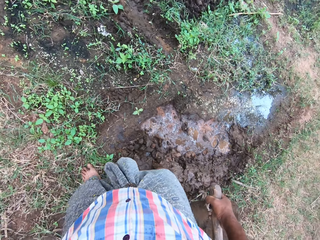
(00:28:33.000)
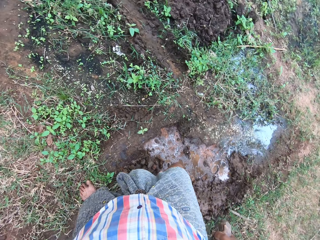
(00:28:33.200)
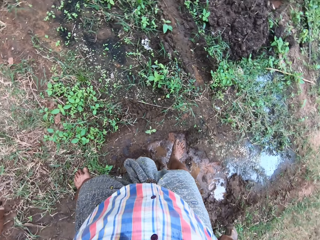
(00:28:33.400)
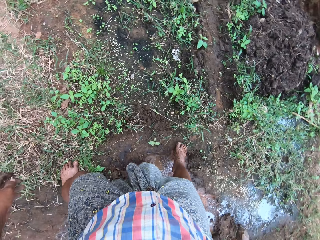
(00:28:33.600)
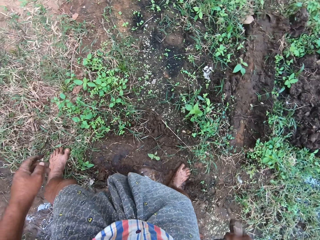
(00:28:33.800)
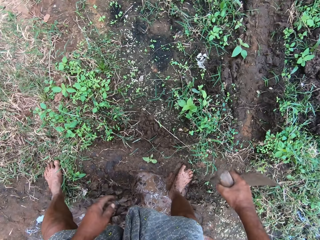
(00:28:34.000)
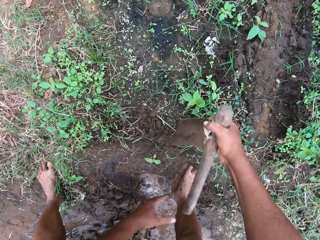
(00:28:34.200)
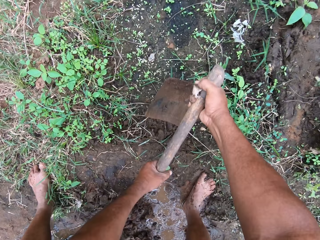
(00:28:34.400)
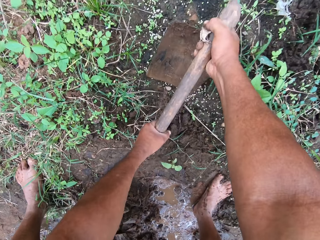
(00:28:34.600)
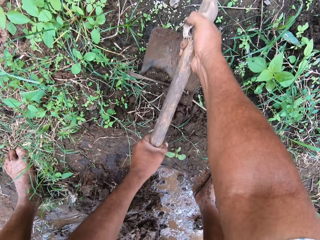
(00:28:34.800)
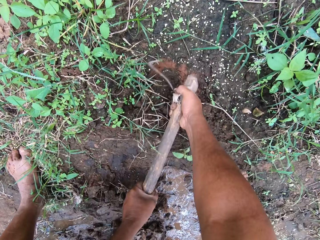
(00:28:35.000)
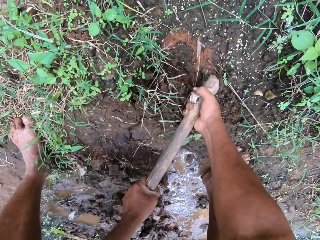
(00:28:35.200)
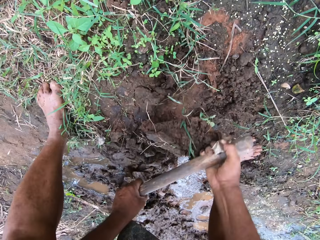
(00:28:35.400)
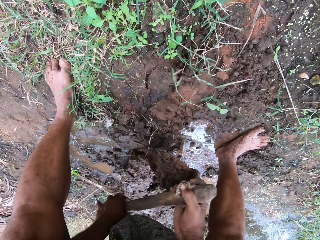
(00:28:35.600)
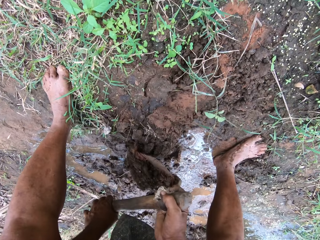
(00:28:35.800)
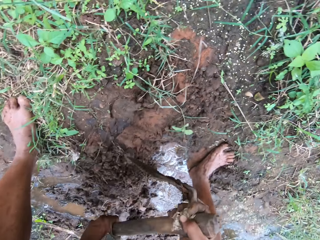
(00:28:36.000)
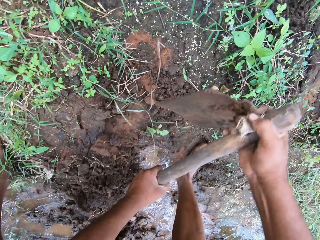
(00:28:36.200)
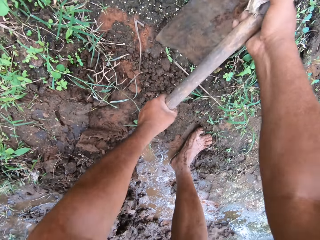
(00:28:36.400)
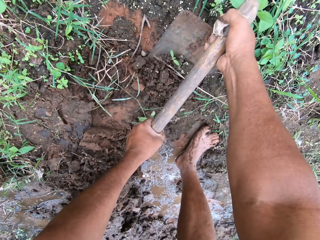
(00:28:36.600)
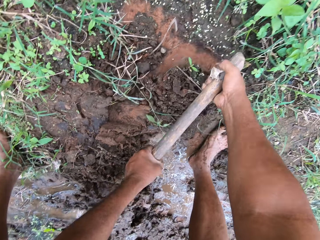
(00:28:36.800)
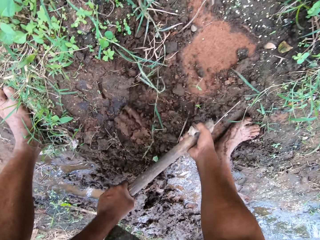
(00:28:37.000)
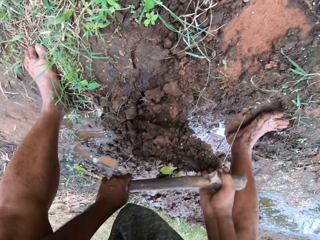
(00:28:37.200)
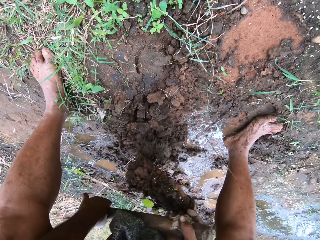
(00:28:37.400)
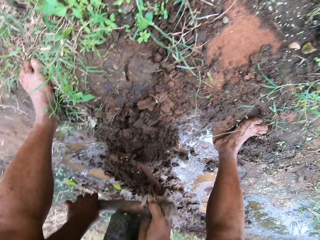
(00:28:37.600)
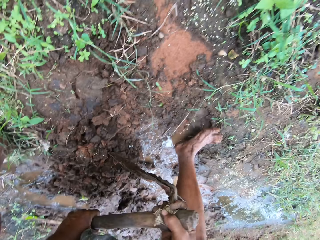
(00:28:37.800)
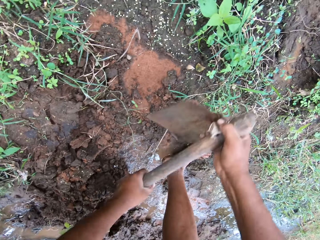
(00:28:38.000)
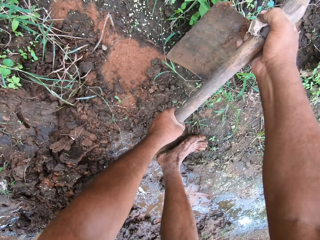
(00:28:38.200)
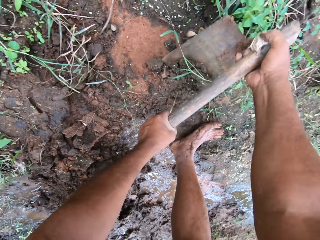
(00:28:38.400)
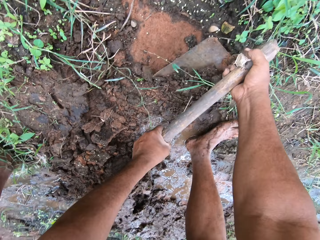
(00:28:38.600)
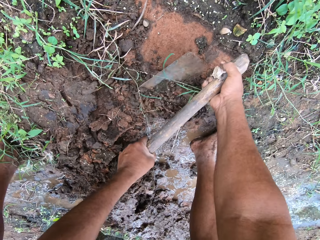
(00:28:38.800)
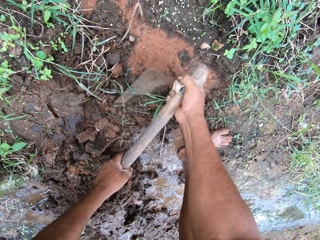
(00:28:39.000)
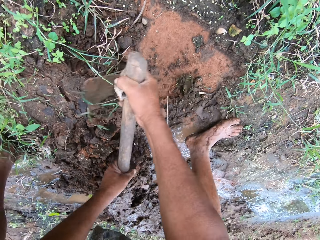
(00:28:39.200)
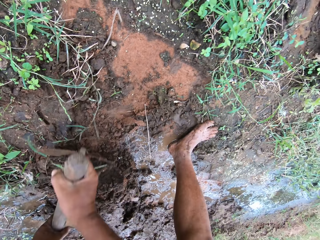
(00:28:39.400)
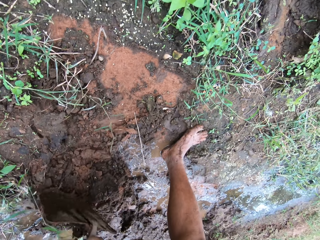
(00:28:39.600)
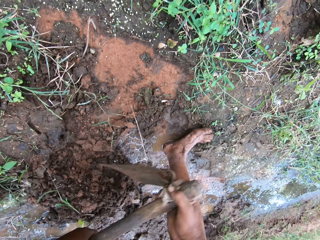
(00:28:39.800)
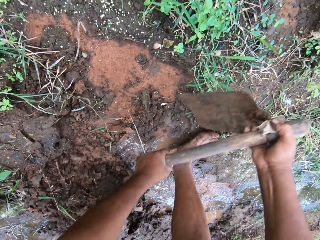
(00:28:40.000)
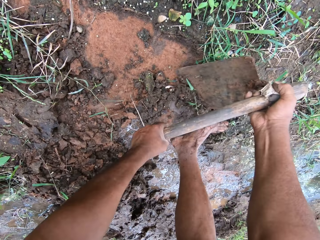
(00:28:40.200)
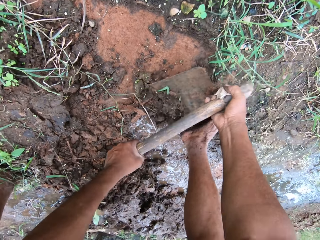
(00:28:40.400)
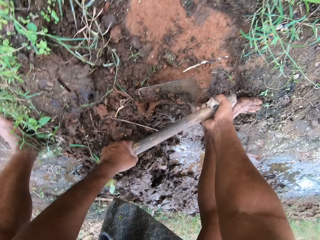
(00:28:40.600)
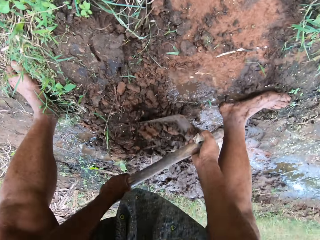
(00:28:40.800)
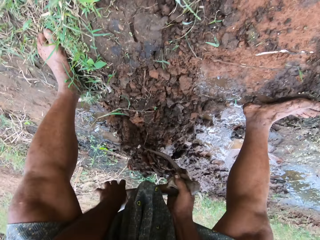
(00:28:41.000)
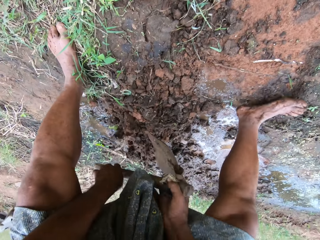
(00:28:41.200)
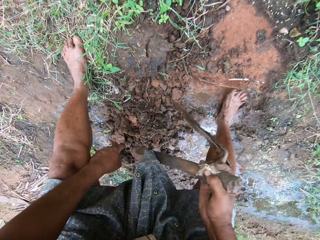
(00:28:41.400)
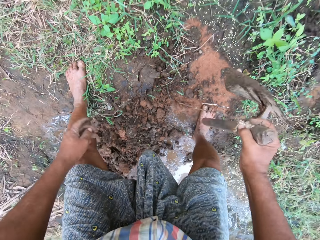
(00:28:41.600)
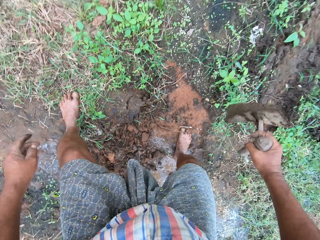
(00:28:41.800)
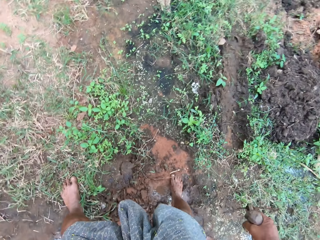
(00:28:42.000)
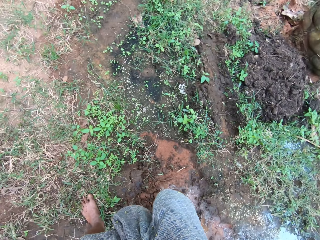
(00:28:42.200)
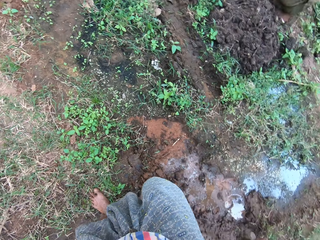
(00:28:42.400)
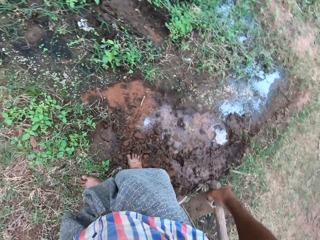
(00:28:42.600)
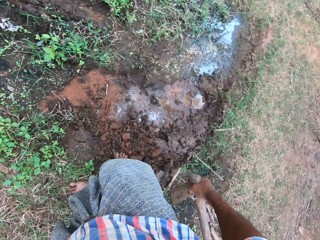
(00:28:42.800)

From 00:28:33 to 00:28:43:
The camera wearer continues filling the pool of water with soil. They dig with a hoe.

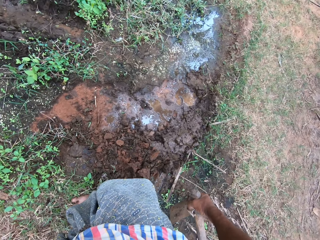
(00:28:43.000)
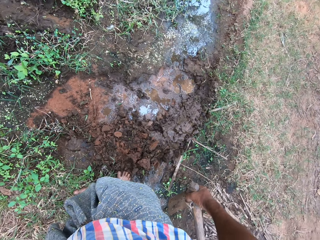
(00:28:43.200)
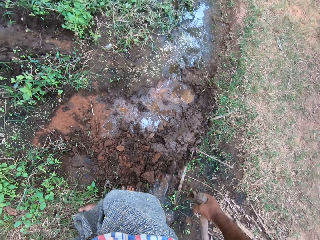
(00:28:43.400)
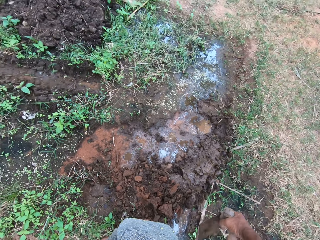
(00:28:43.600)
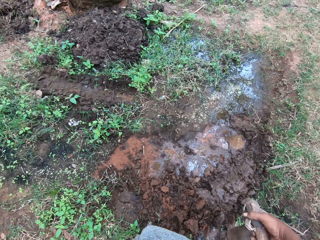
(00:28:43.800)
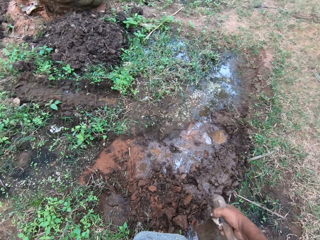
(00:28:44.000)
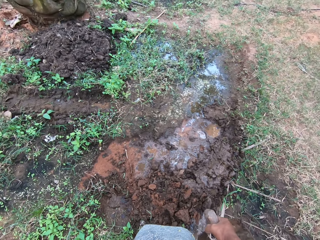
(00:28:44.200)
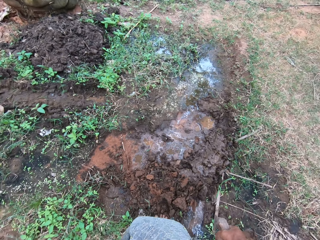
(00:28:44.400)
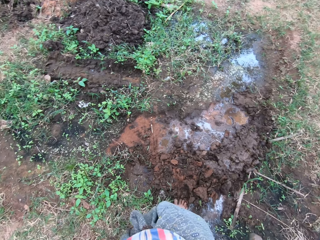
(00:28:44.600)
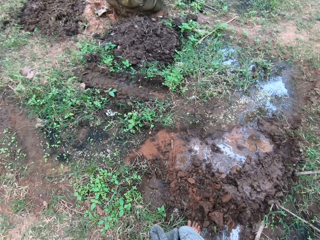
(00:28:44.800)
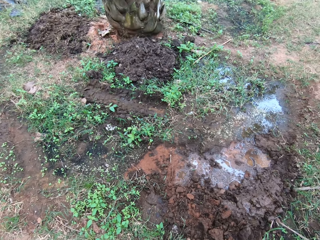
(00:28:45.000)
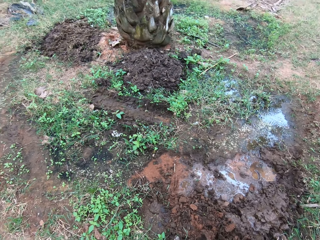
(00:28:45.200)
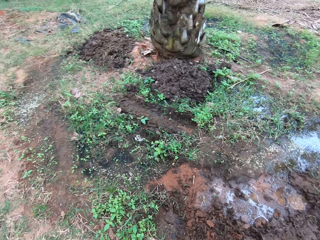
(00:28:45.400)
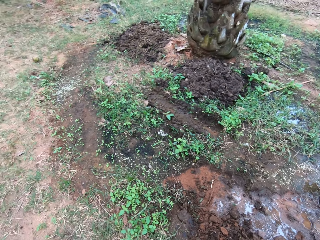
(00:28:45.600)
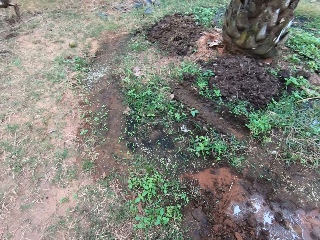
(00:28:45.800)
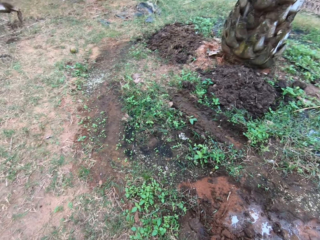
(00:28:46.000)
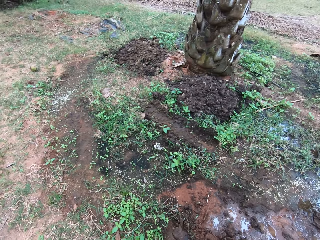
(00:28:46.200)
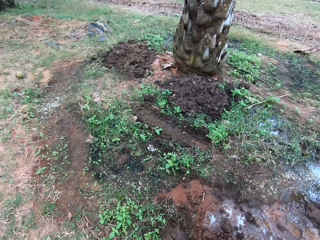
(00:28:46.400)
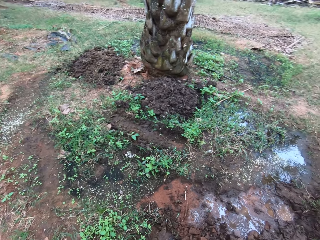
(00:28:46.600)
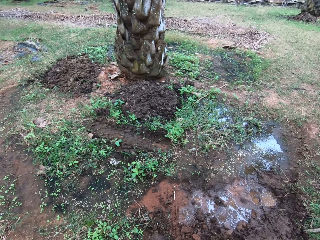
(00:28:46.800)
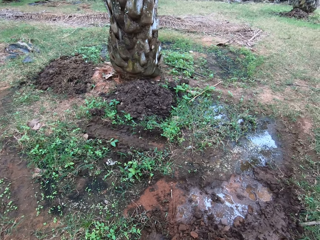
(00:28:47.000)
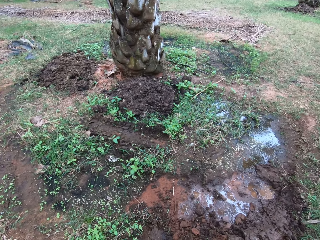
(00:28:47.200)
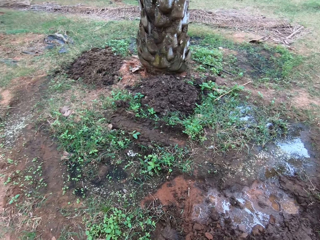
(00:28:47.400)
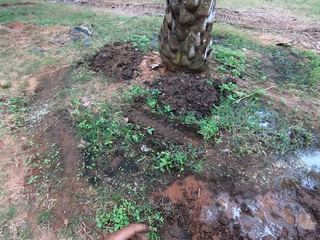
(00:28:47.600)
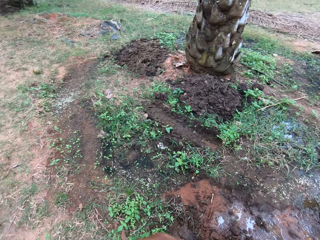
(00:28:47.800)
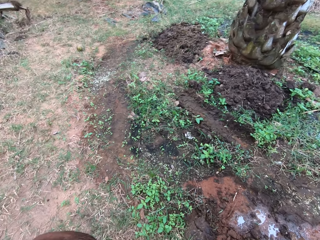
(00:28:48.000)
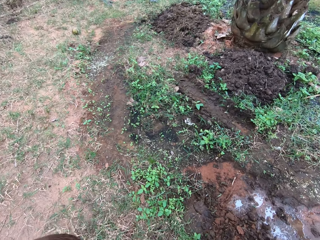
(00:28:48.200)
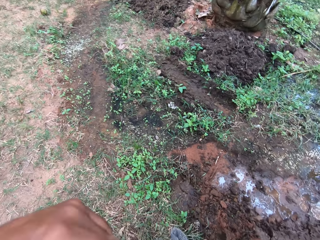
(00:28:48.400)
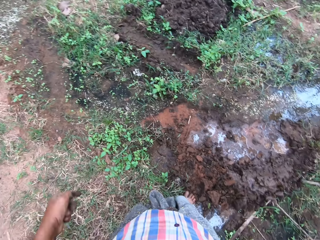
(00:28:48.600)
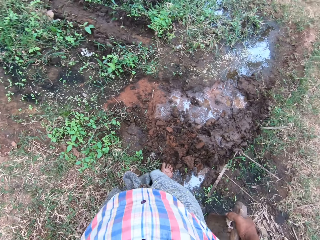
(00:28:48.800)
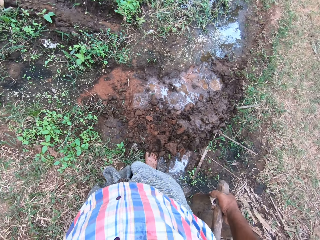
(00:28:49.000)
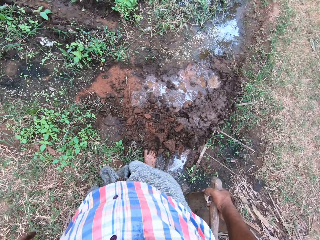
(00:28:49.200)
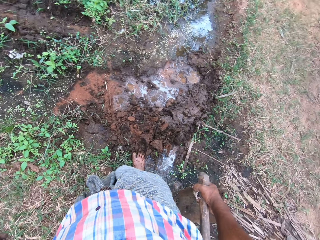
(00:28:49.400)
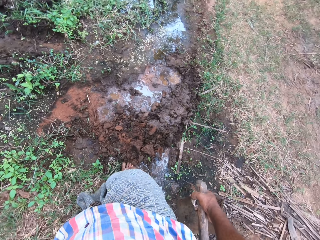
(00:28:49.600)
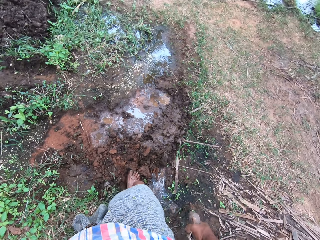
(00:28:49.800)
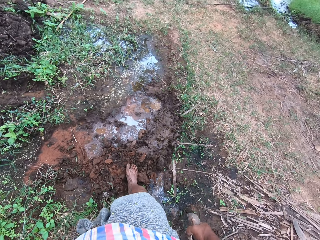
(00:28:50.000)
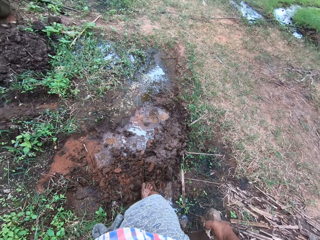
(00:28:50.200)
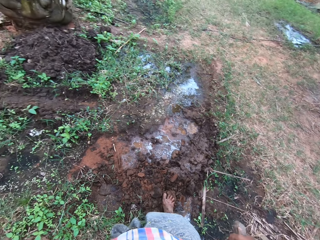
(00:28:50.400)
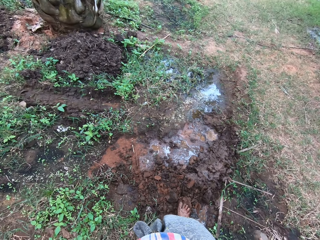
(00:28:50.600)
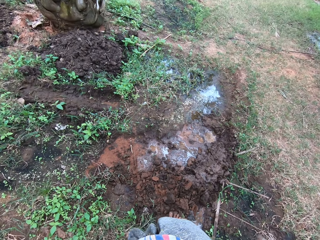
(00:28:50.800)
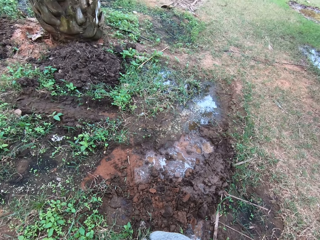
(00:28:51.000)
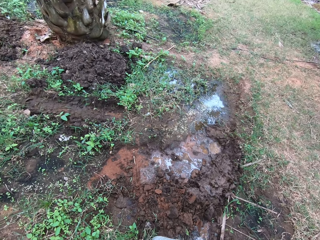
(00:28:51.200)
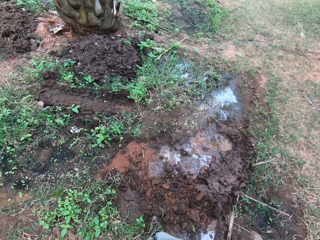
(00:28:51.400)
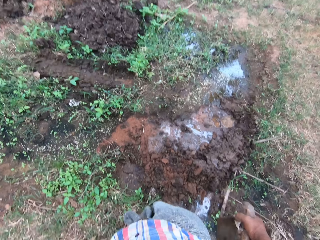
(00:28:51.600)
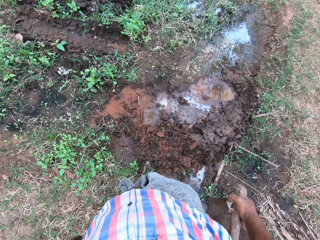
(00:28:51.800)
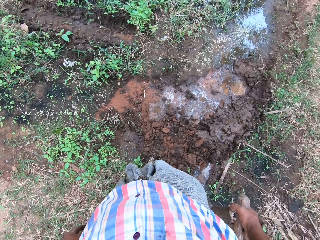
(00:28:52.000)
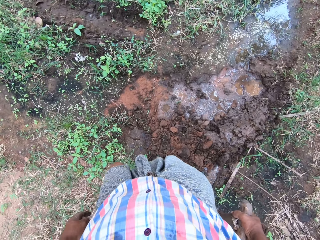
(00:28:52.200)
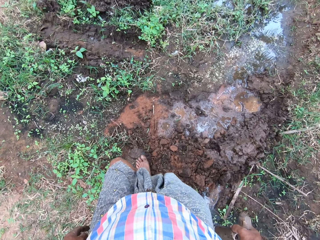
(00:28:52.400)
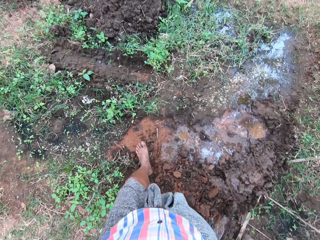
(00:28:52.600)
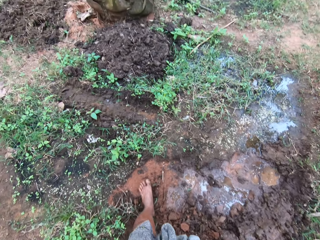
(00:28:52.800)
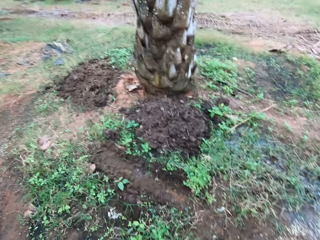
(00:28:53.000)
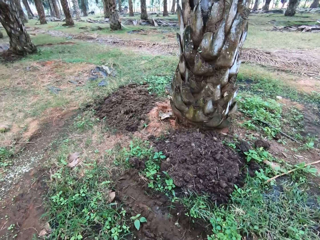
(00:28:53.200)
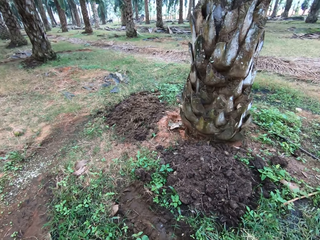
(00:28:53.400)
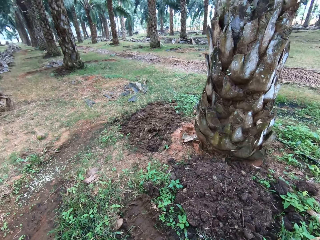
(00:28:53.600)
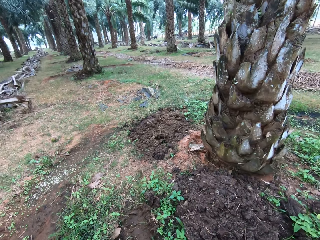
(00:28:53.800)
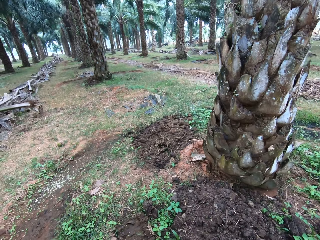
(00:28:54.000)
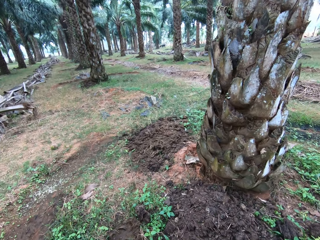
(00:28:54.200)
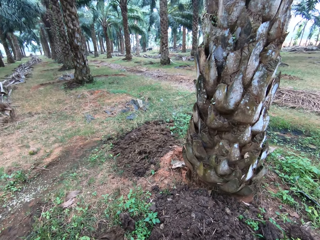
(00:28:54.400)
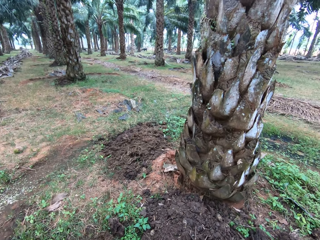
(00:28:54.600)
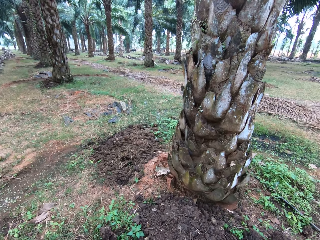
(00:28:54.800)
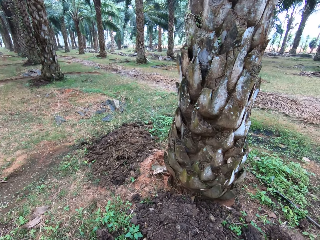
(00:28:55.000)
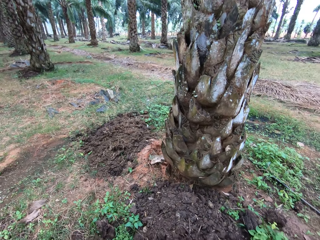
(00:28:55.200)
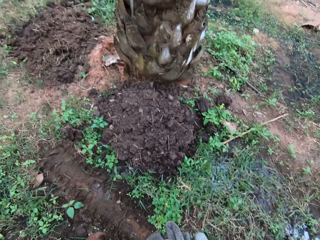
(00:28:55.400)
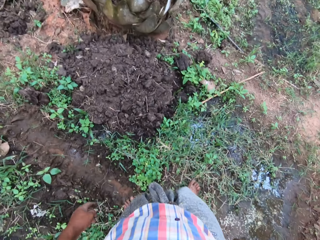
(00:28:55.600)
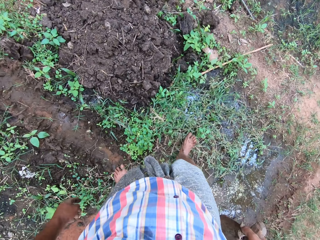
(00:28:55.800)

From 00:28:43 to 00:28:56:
The camera wearer looks around the field. He moves his hand. He presses soil with his leg. He steps forward a bit.
